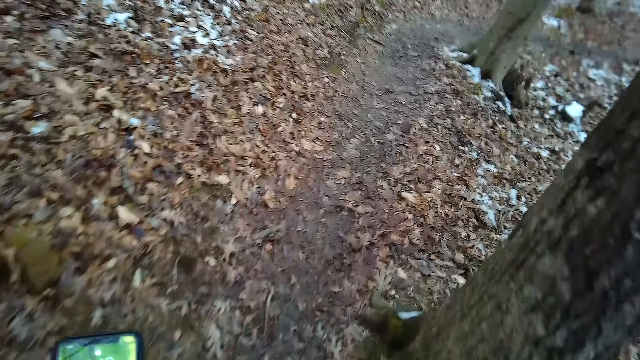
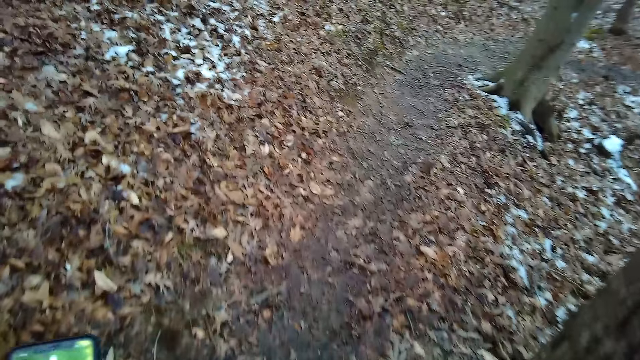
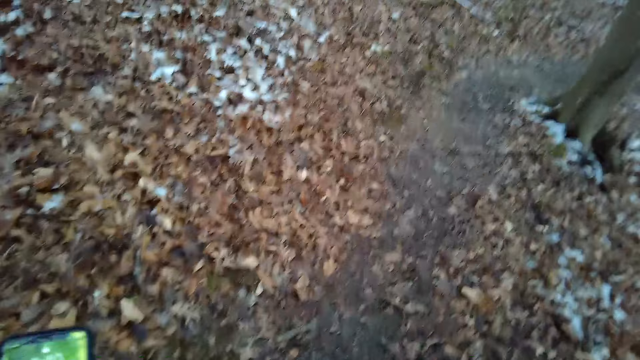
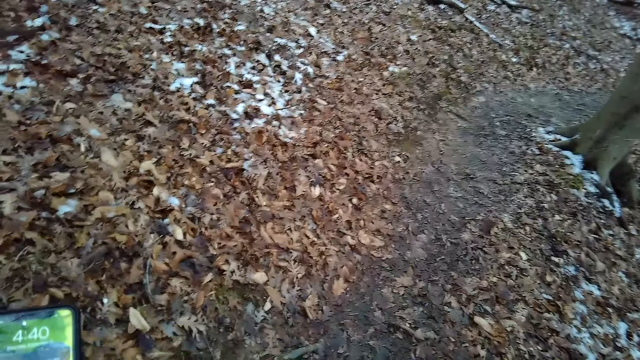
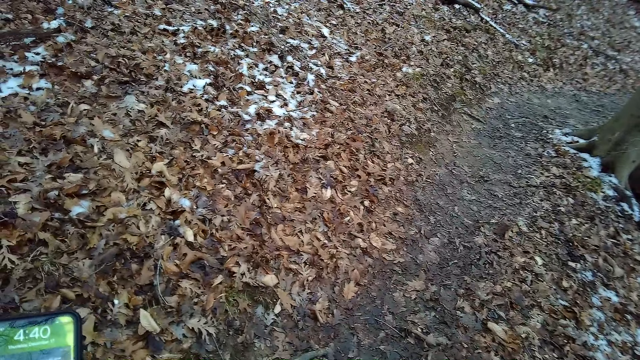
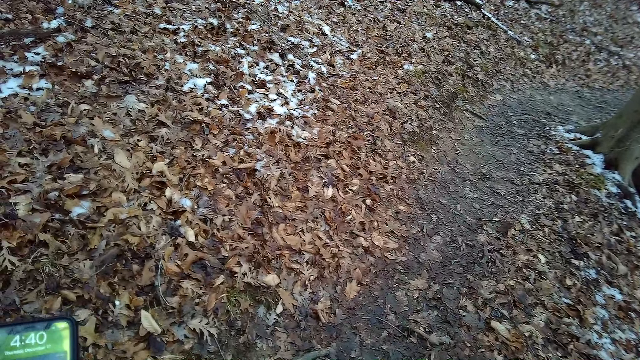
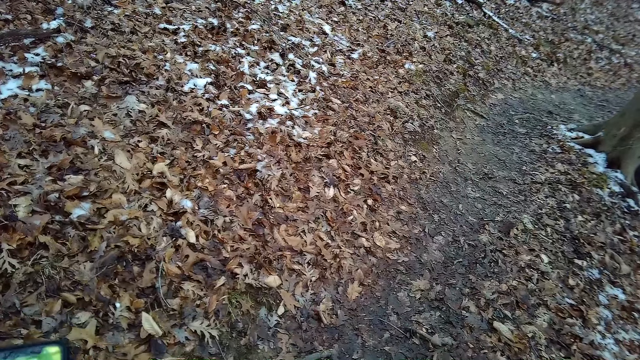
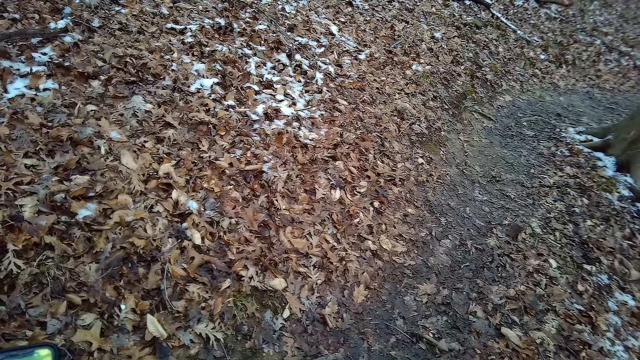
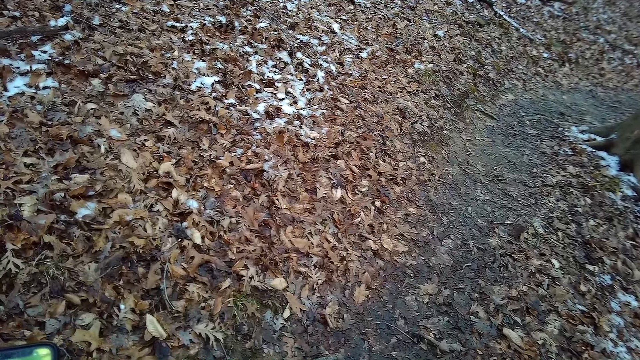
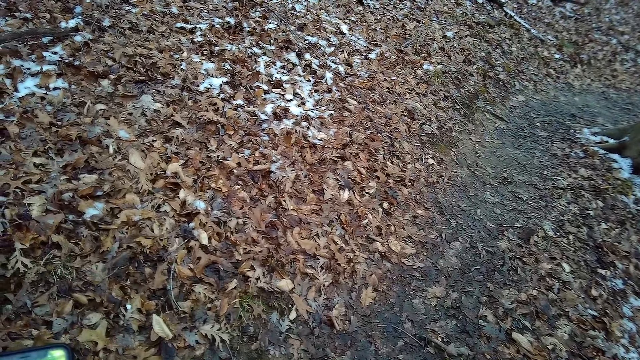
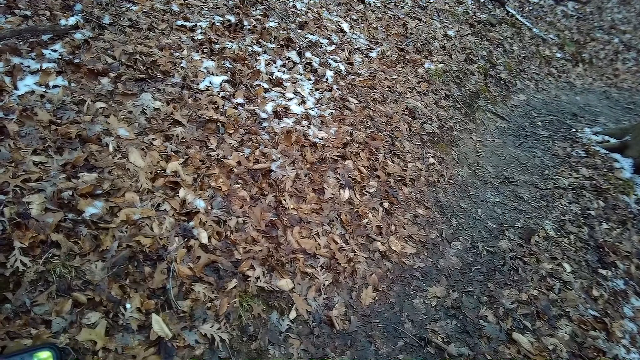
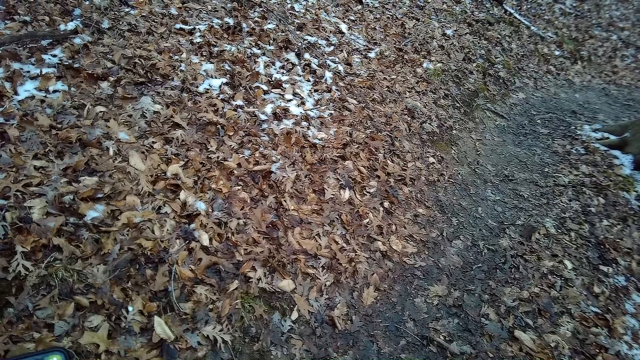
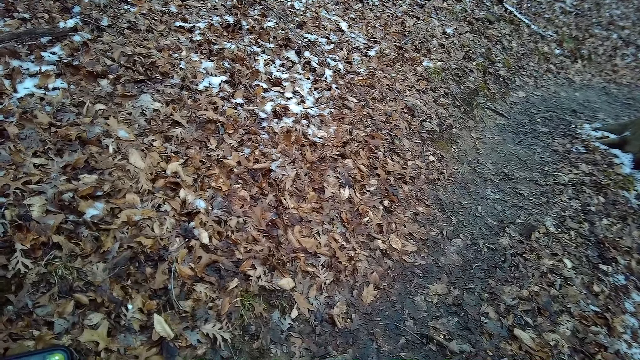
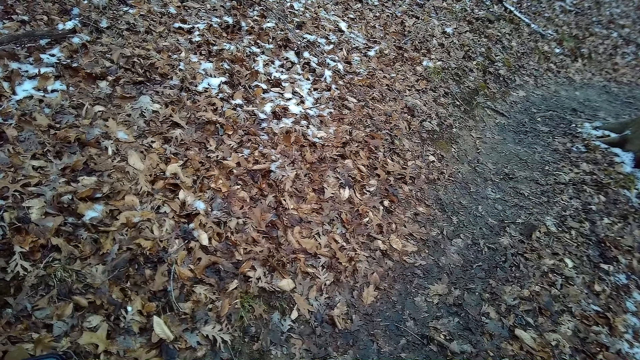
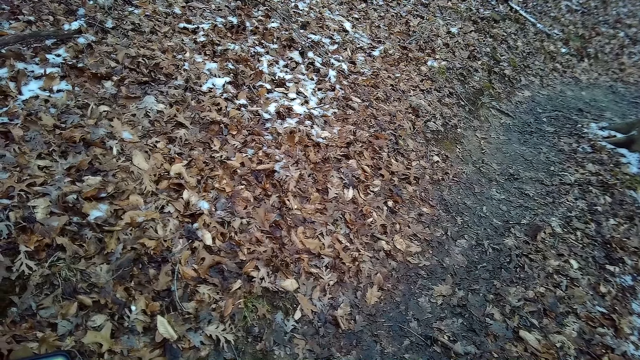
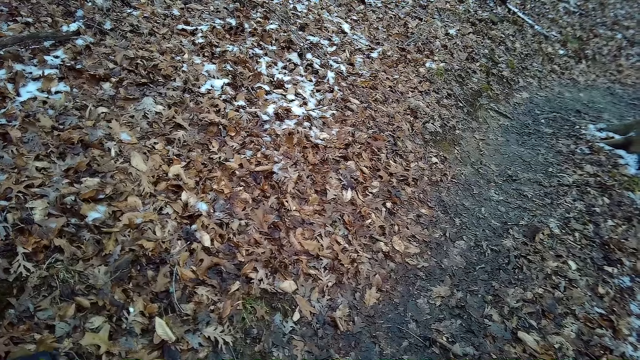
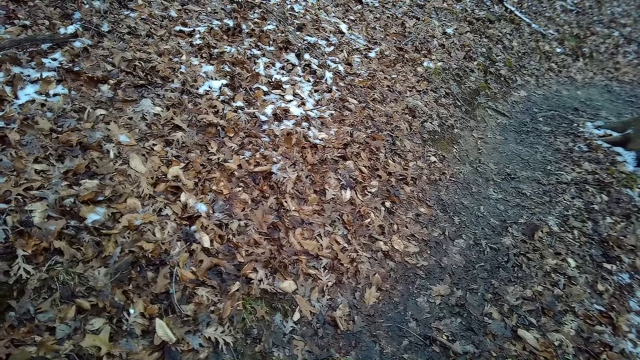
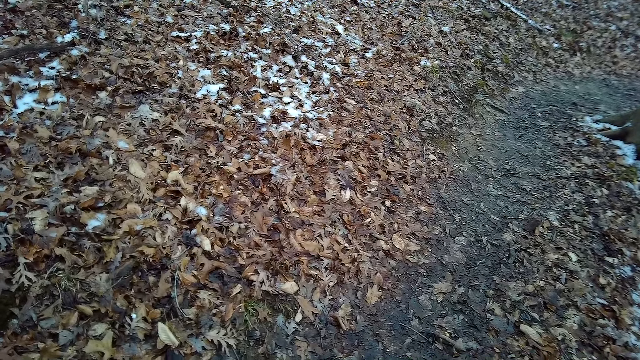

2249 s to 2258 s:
The camera wearer stands. They scroll on the phone.

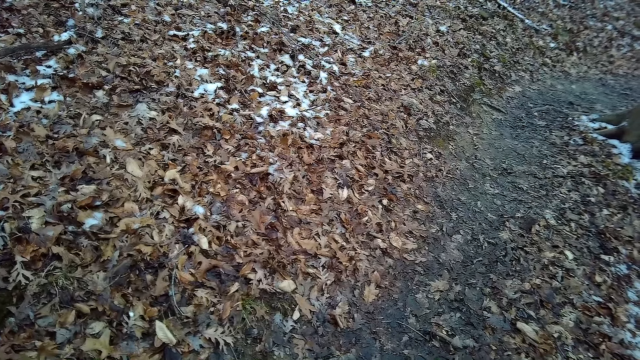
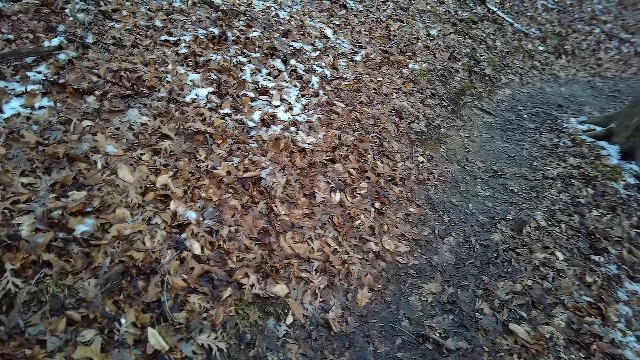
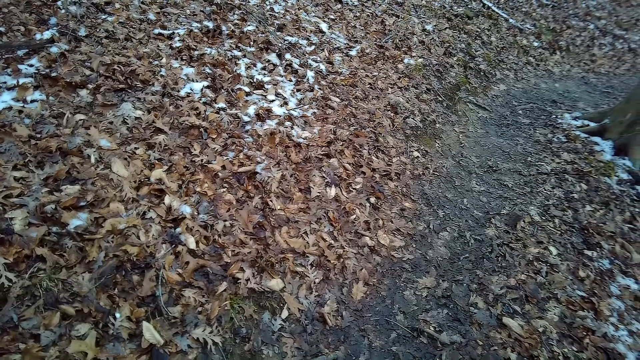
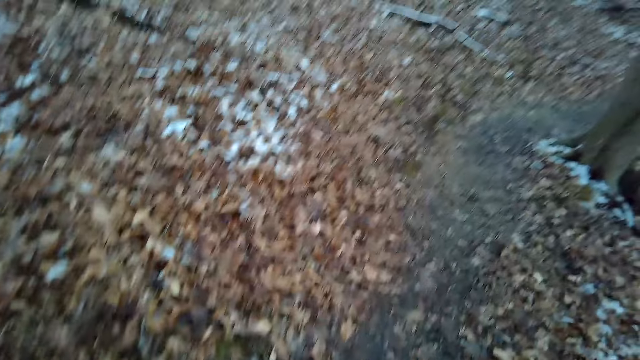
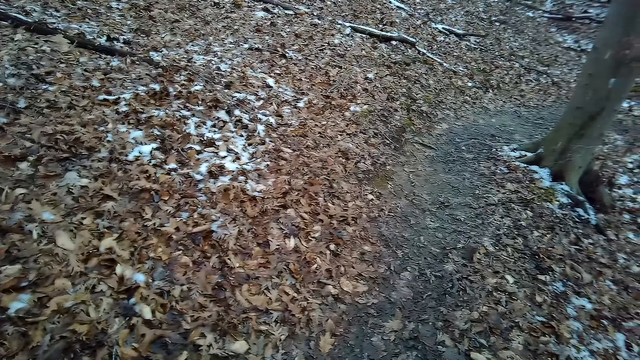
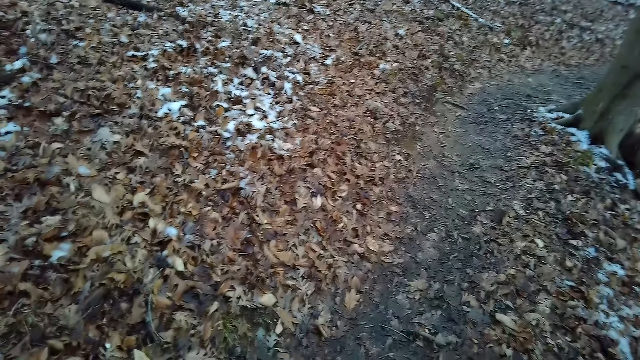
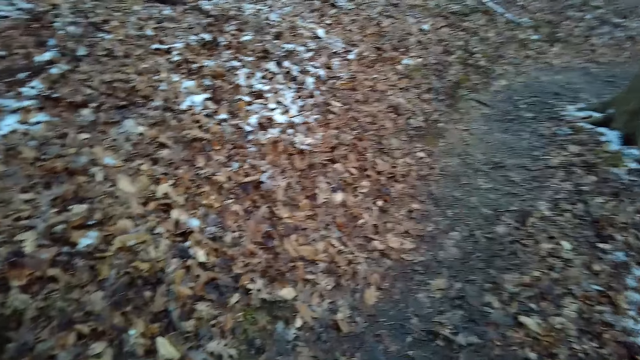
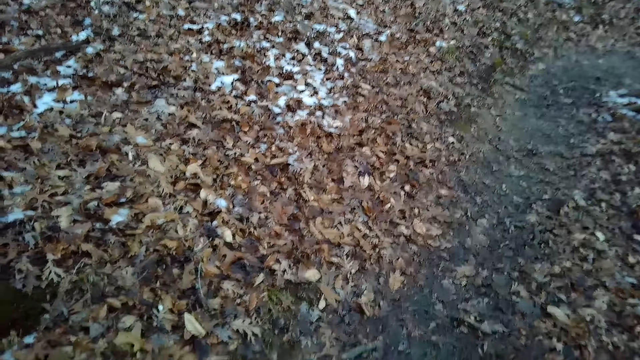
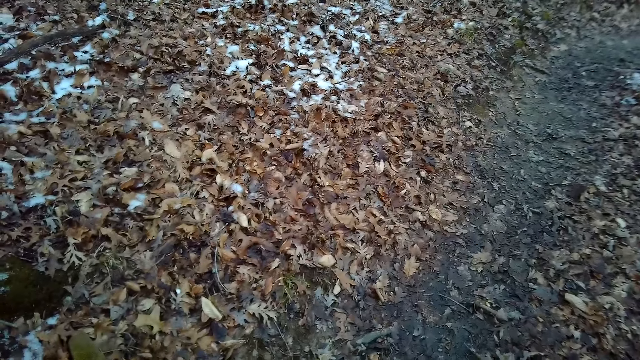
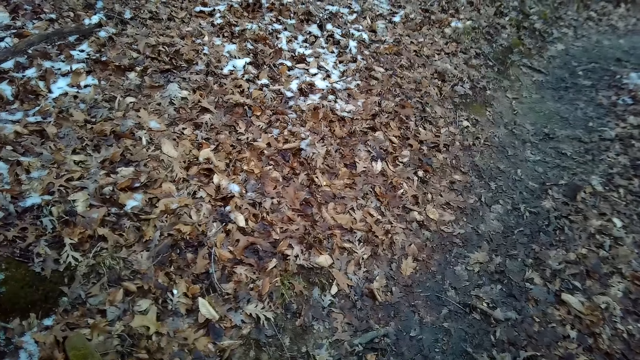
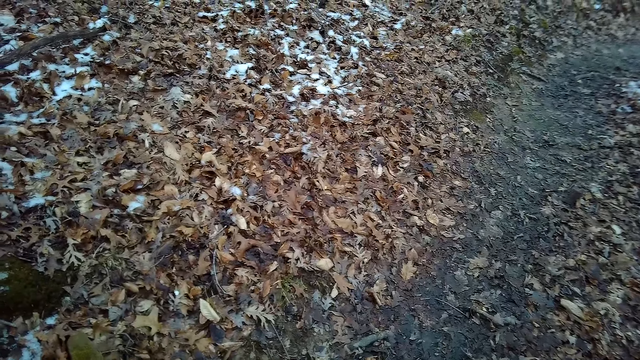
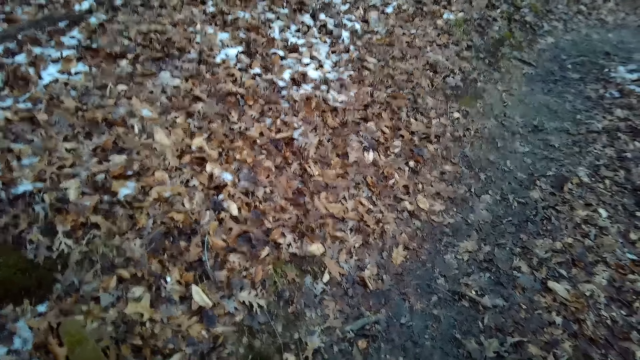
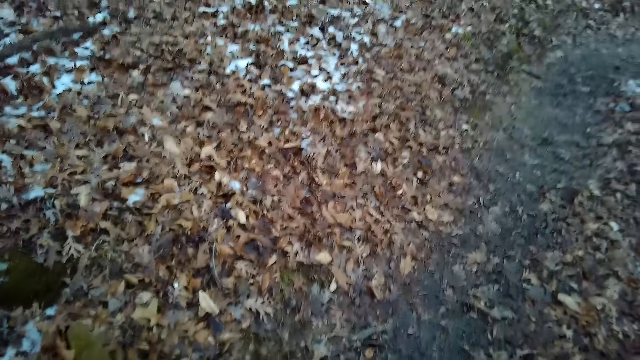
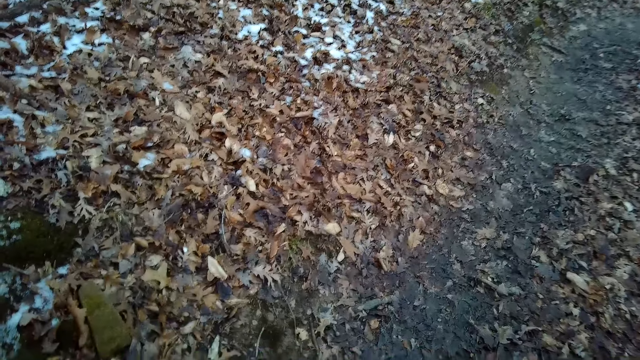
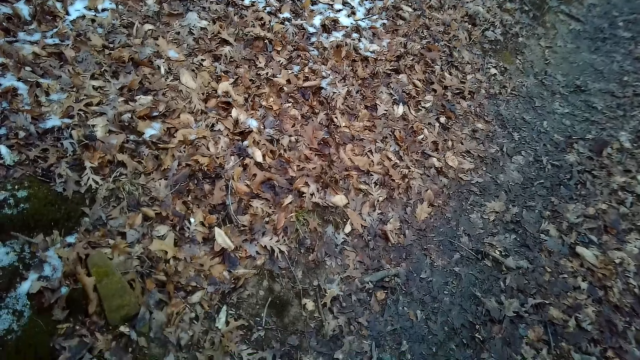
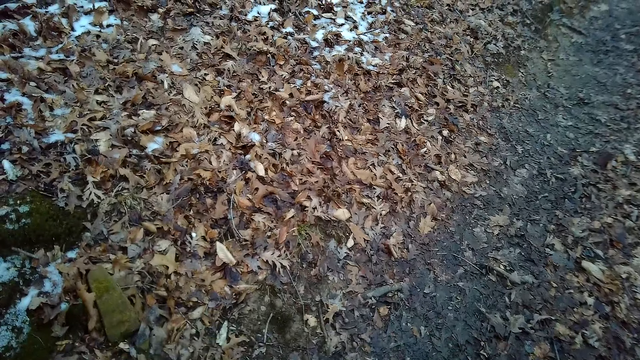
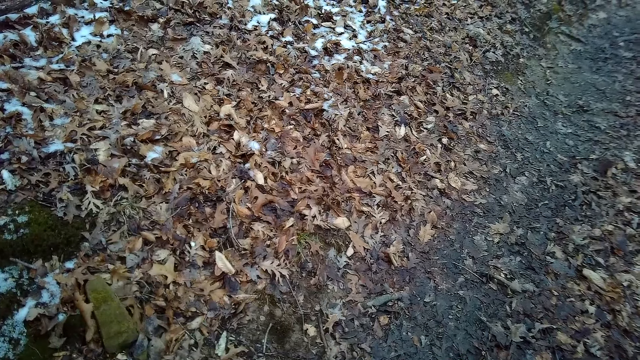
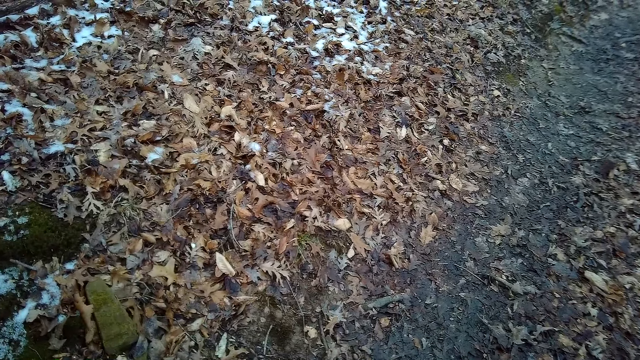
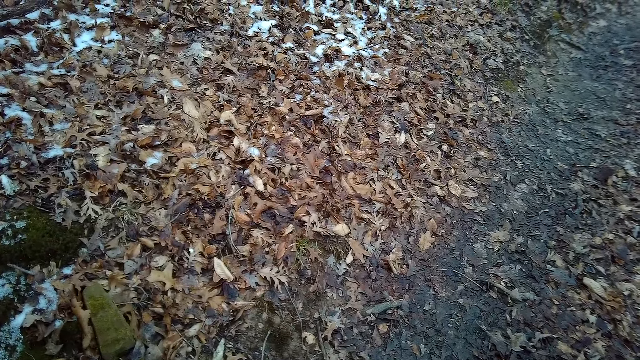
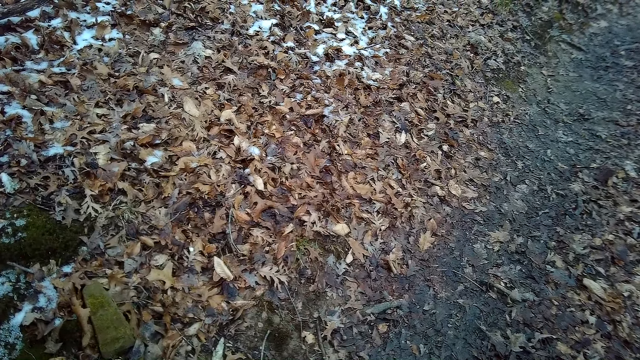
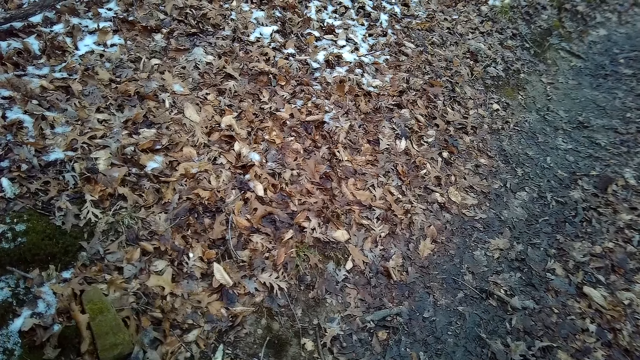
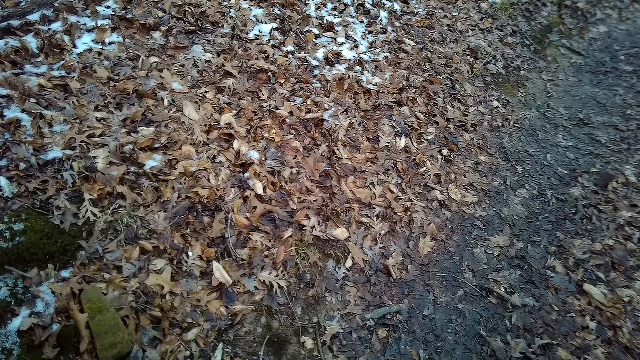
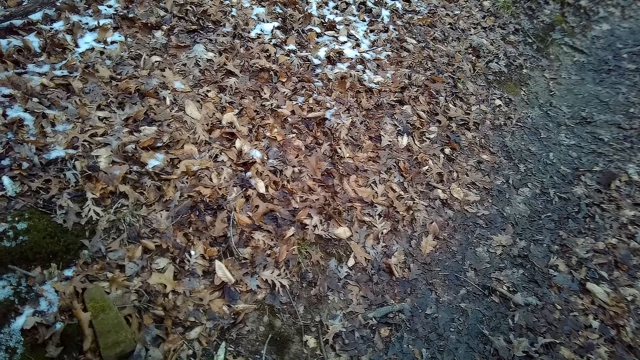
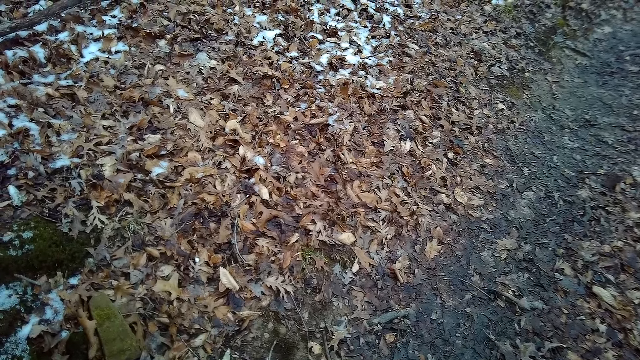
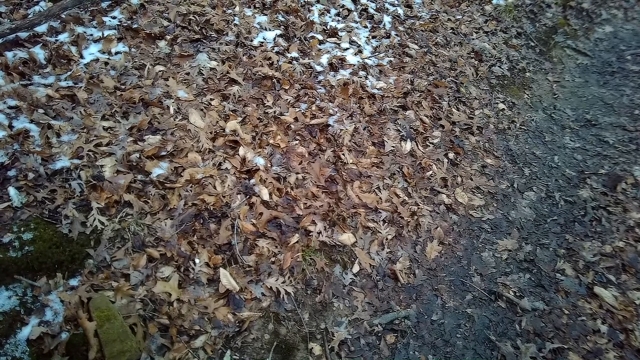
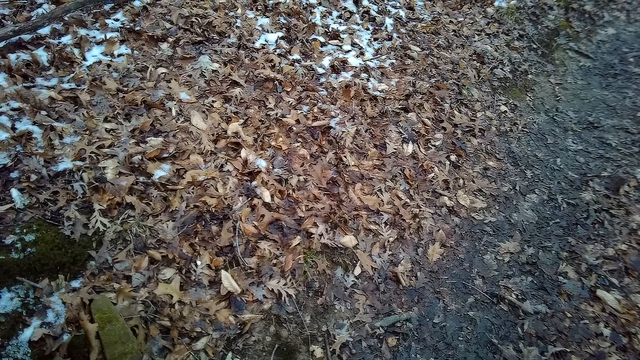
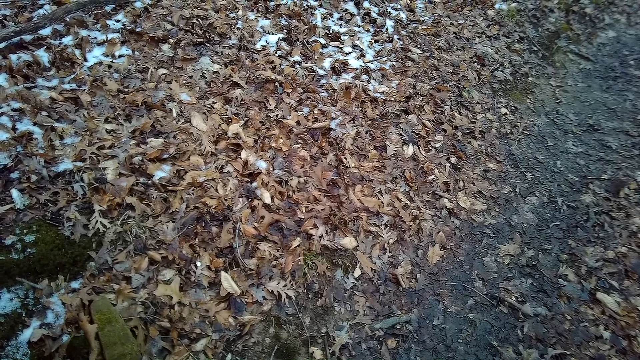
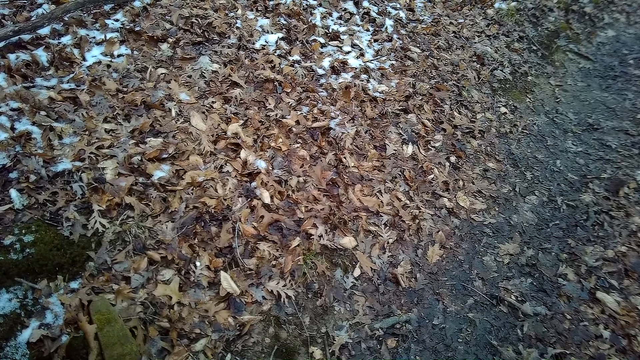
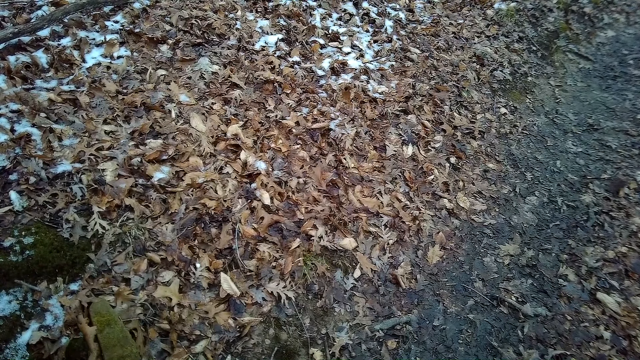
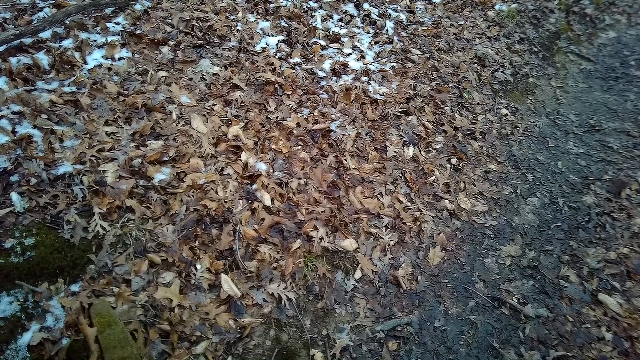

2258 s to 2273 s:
The camera wearer looks around the forest. He uses his phone.
